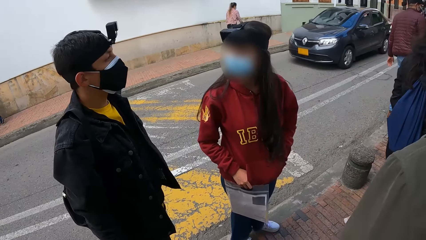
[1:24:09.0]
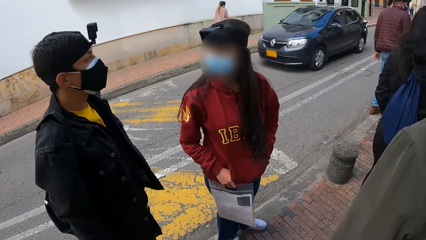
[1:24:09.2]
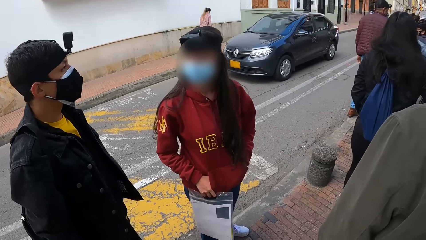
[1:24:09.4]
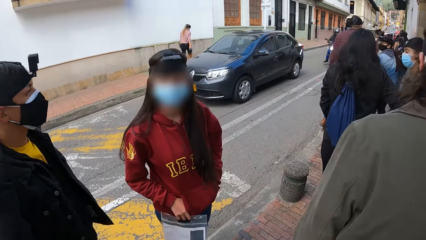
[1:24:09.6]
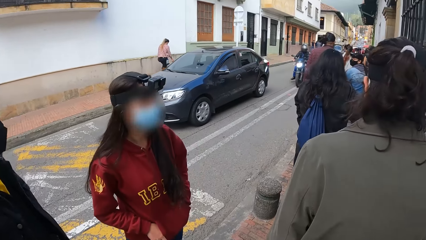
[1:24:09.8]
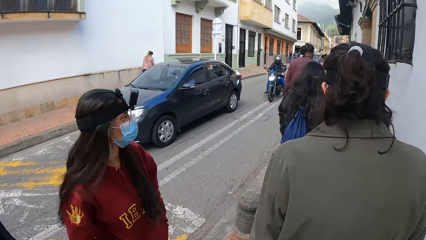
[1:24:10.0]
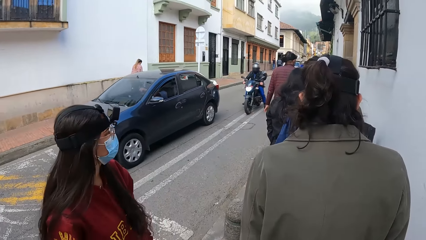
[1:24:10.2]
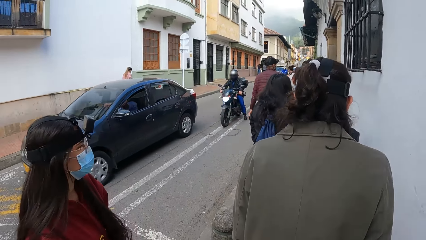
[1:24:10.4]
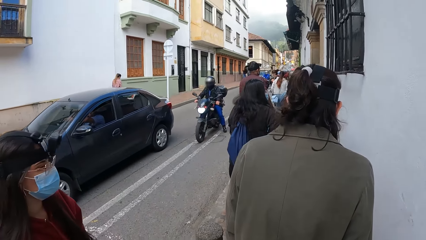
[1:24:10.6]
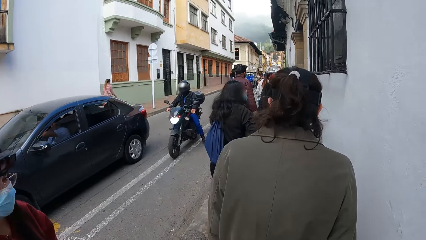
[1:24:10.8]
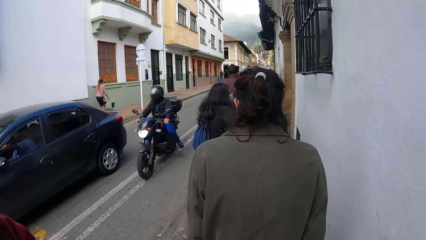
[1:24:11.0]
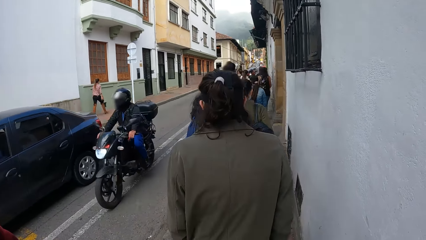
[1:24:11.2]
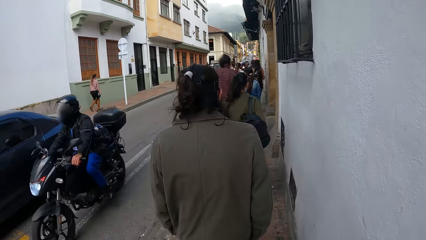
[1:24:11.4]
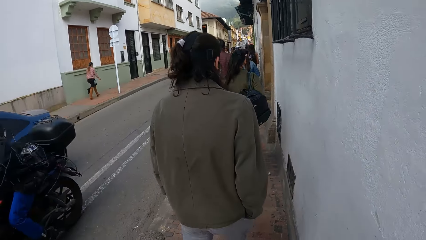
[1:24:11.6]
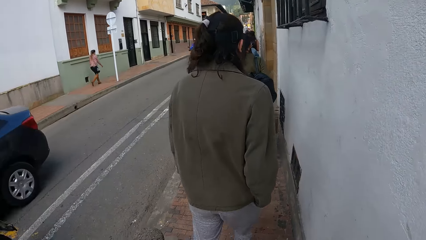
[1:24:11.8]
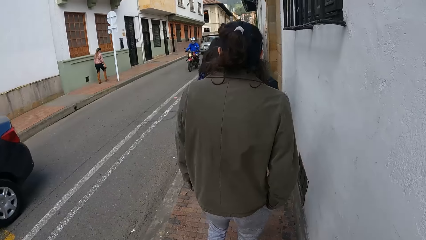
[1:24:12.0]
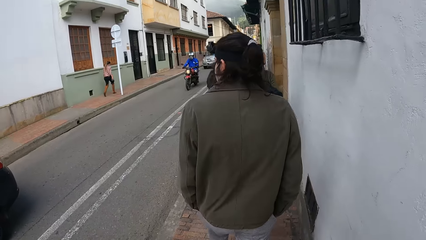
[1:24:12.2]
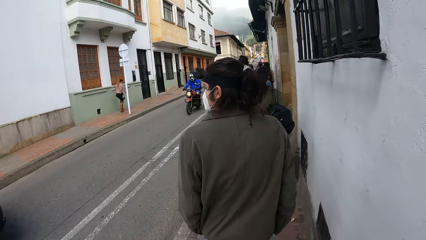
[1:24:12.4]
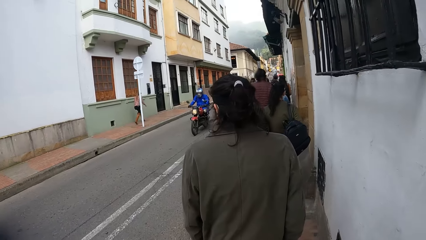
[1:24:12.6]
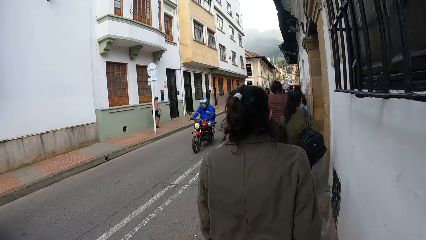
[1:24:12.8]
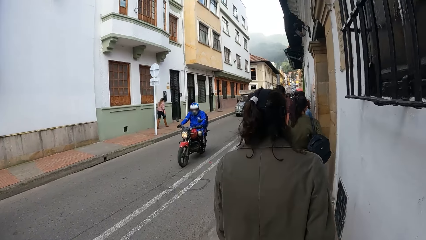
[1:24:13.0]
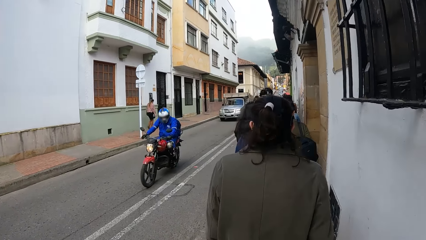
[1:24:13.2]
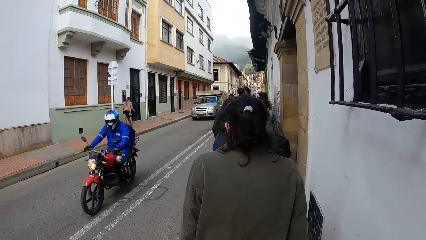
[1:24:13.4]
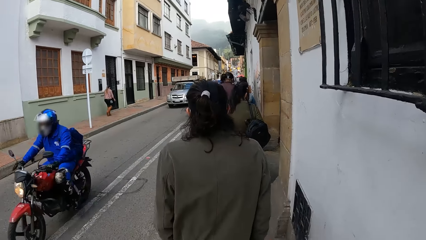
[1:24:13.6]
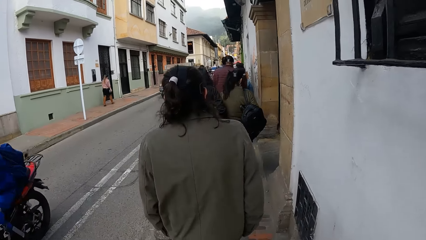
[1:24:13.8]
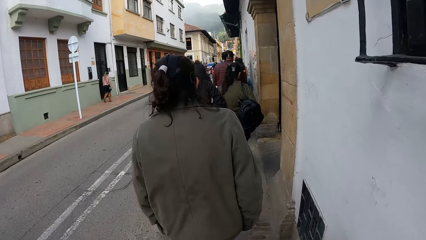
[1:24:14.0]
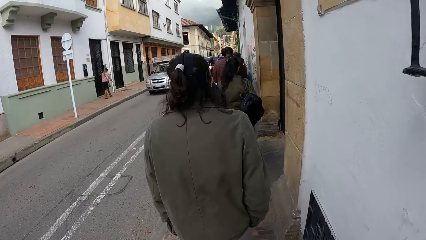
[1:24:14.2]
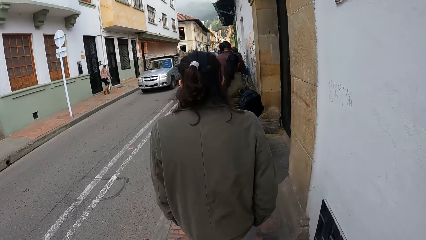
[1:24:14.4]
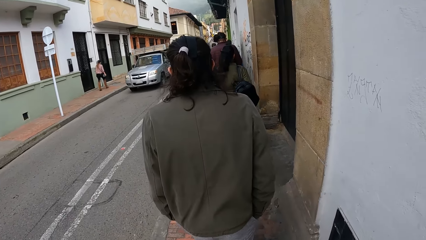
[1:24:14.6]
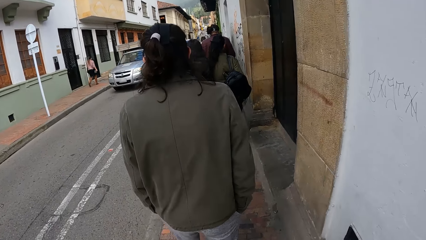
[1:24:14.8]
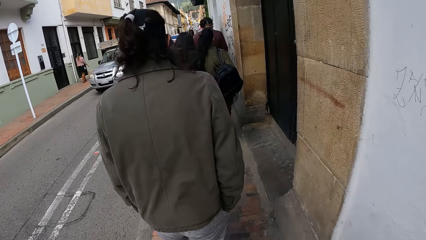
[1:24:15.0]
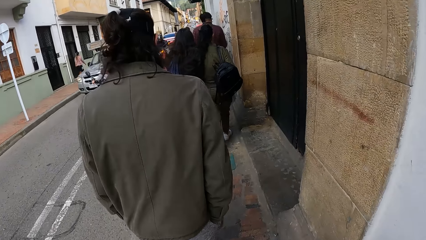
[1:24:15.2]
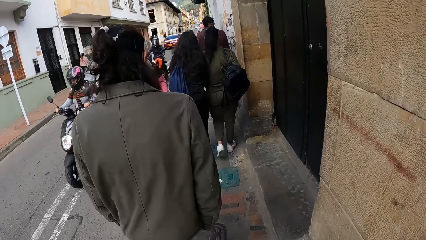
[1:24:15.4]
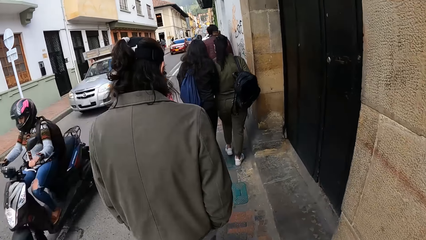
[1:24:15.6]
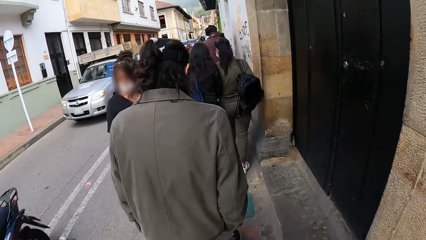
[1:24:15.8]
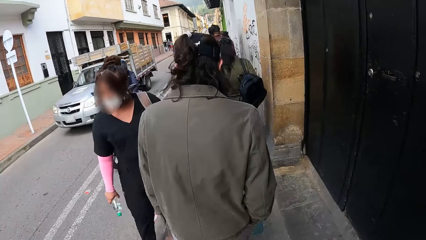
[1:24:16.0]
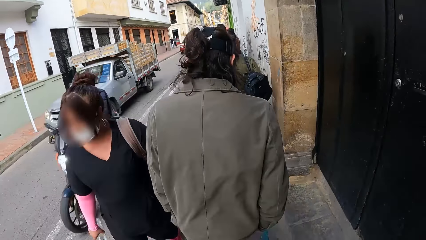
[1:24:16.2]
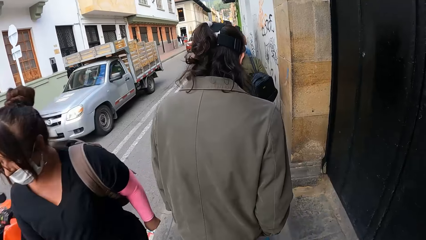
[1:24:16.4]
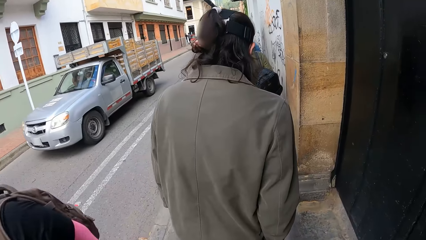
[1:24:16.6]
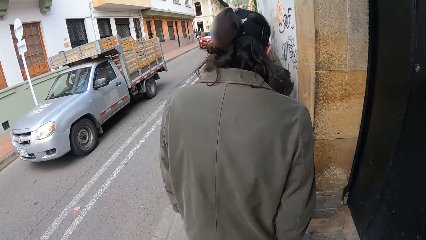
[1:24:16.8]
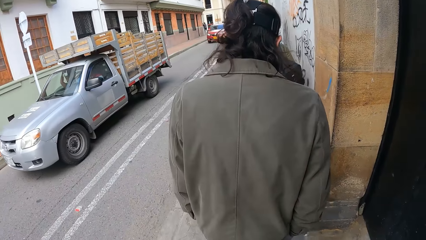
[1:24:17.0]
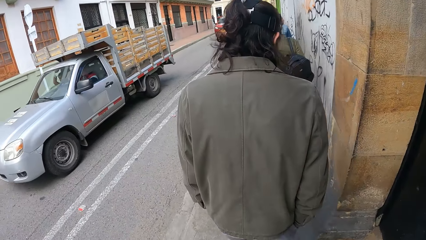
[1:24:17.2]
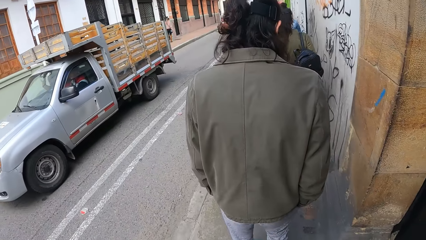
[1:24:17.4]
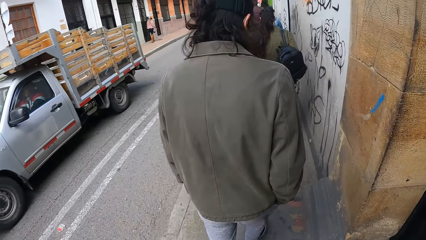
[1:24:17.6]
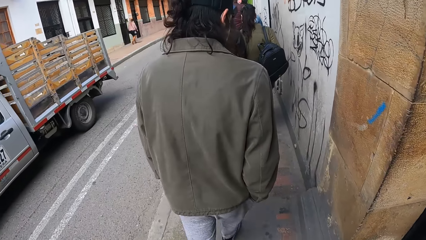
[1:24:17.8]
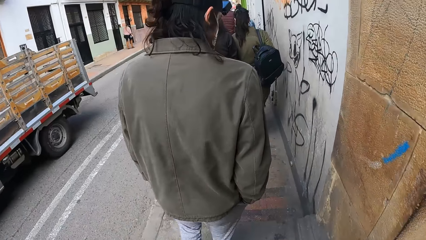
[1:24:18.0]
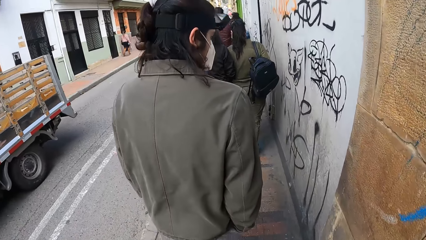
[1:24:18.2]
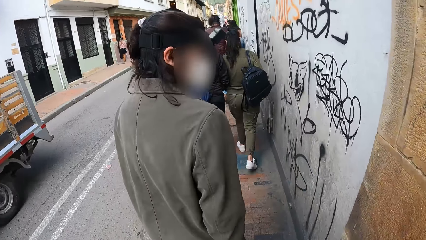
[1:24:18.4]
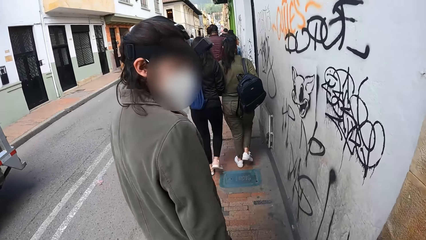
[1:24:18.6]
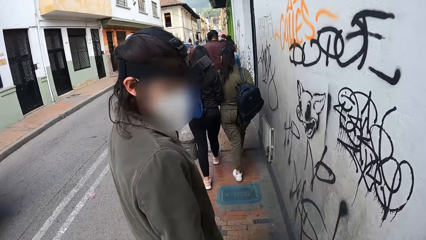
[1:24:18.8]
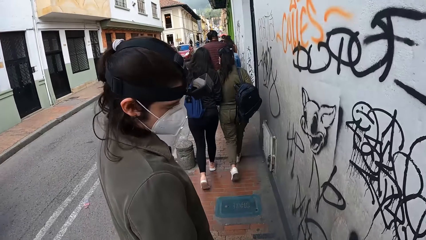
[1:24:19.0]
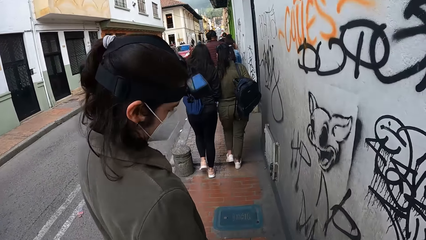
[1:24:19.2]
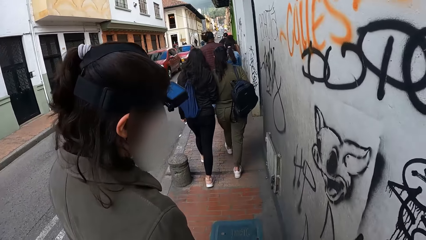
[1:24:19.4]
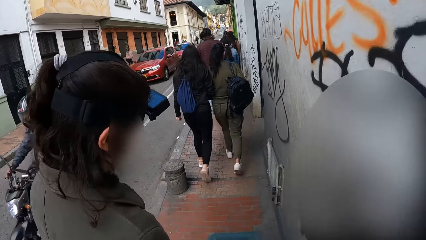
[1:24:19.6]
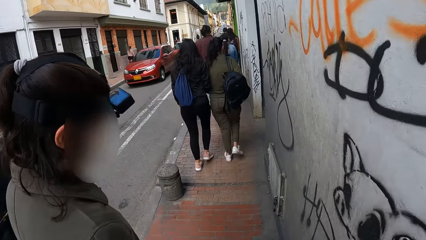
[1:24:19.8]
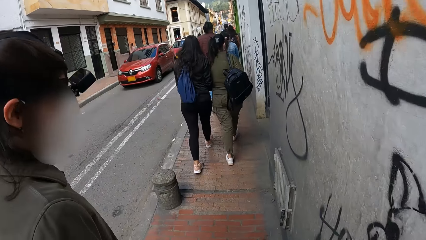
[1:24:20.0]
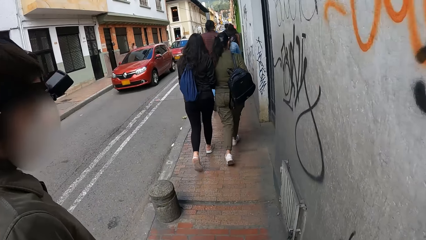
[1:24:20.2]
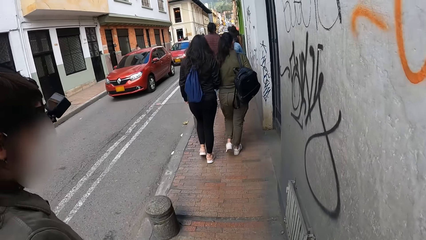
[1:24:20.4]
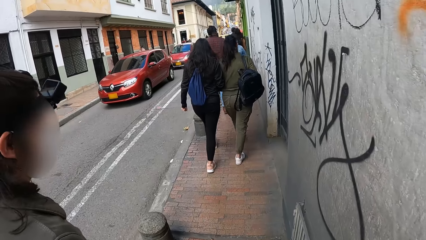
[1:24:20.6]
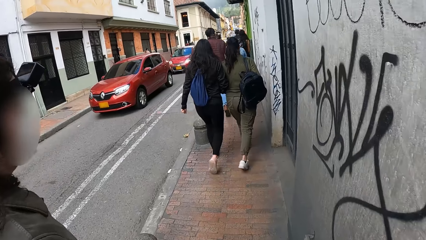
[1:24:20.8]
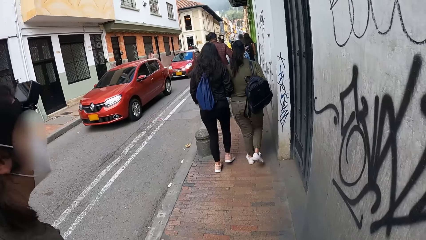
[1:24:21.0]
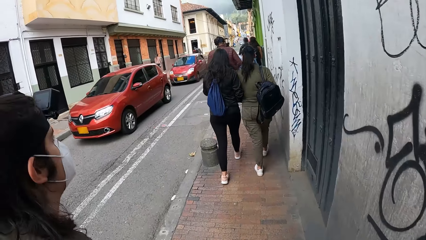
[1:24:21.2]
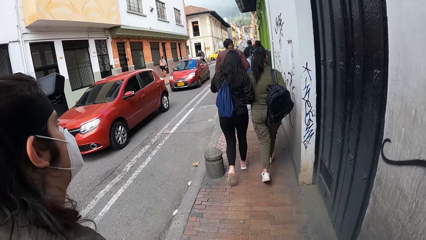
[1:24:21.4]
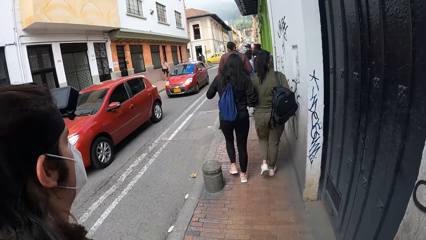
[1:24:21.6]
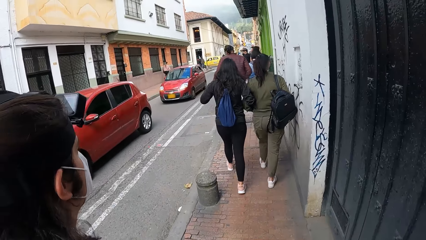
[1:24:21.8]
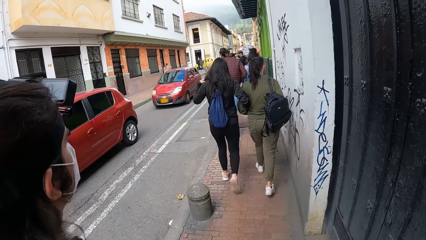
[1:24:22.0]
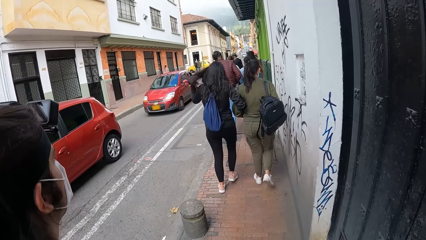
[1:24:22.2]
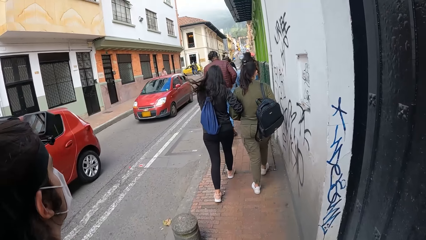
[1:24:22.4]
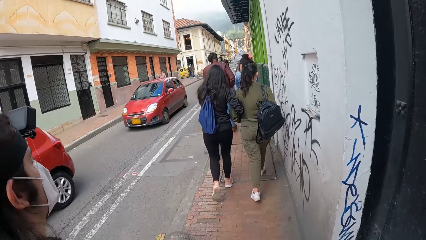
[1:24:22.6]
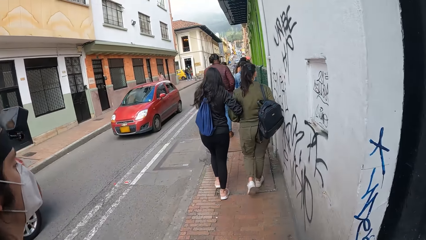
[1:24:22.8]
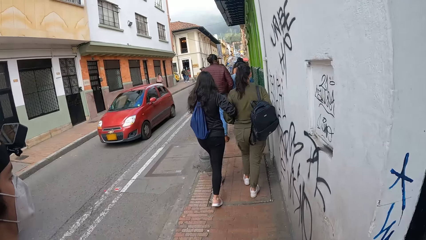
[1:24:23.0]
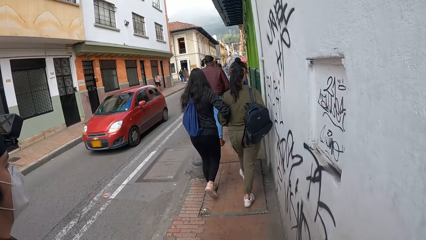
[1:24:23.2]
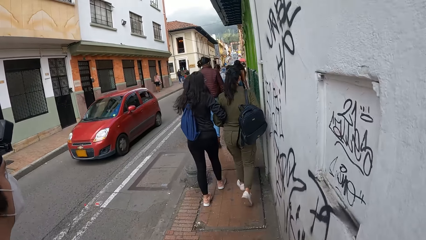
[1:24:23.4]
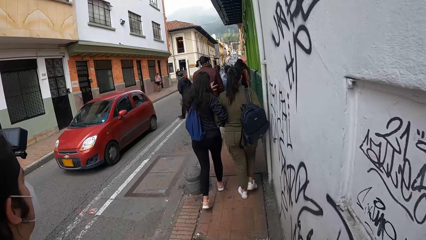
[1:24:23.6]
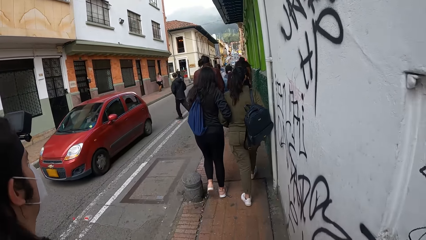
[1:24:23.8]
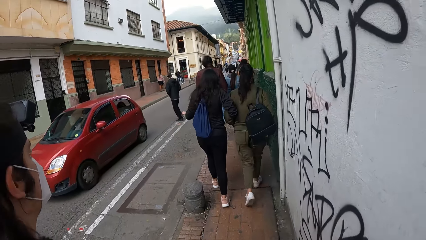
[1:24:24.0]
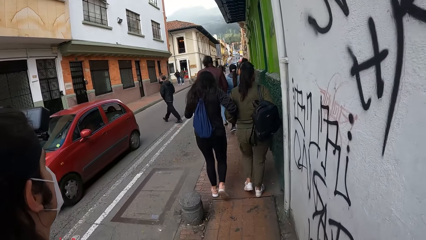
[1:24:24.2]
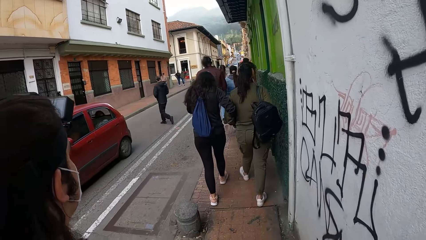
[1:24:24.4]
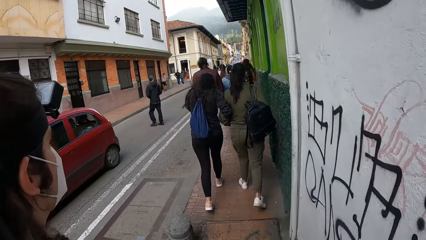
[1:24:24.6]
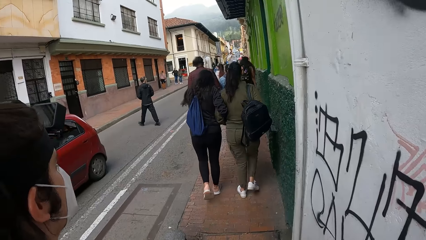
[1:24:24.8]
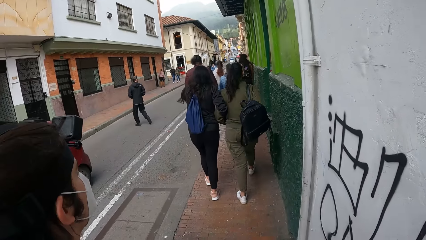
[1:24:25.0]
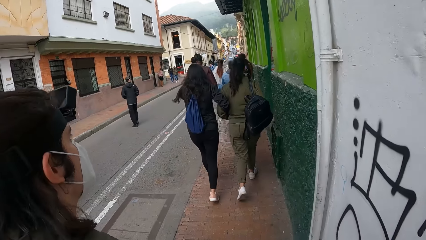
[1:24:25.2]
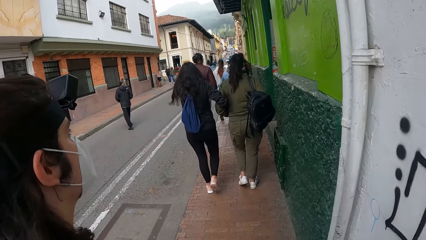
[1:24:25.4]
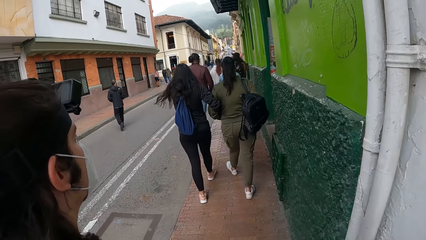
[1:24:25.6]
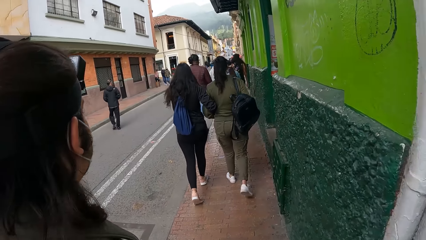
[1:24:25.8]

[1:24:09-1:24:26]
A person walks on the pathway. The camera wearer walks along the roadside with the group of people. A blue car drives past the camera wearer on the road. A motorcyclist rides past the camera wearer on the road. Another motorcyclist rides past the camera wearer on the road. Another motorcyclist rides past the camera wearer on the road. Another motorcyclist rides past the camera wearer on the road. A white vehicle drives past the camera wearer on the road. The camera wearer interacts with the person. Another motorcyclist rides past the camera wearer on the road. A red car drives past the camera wearer on the road.
